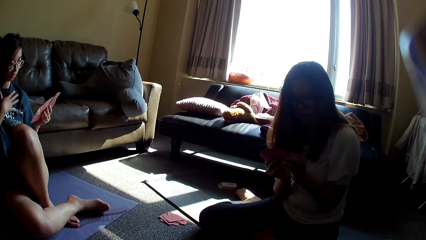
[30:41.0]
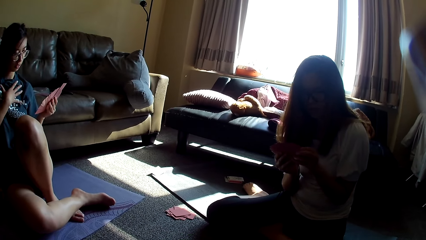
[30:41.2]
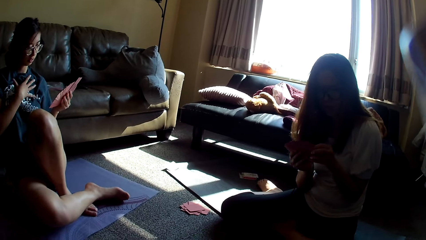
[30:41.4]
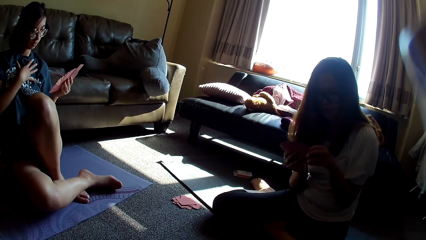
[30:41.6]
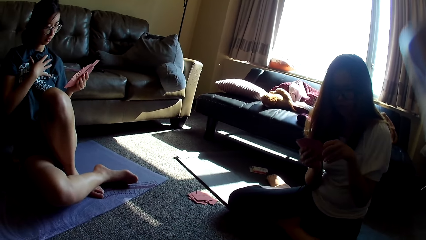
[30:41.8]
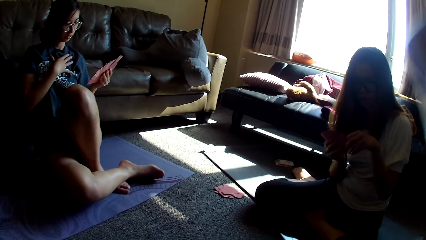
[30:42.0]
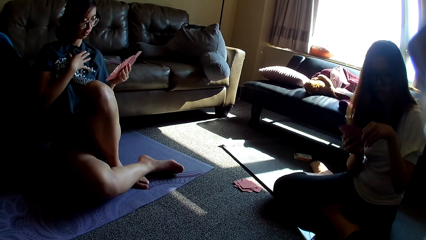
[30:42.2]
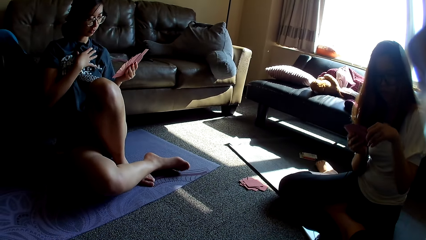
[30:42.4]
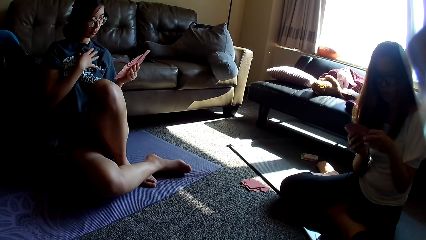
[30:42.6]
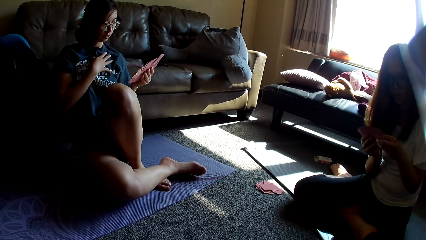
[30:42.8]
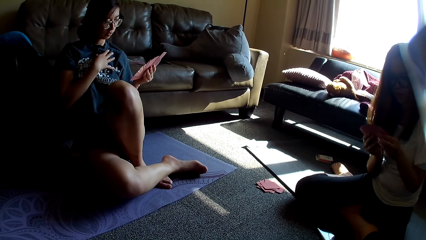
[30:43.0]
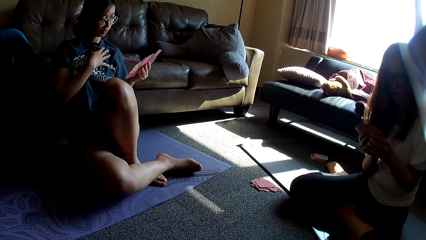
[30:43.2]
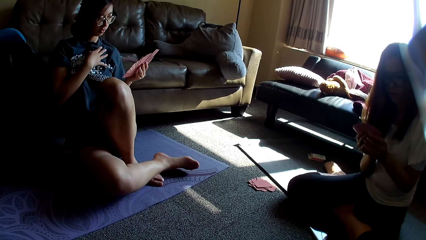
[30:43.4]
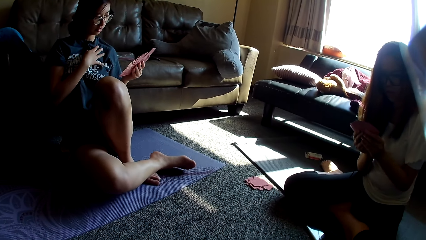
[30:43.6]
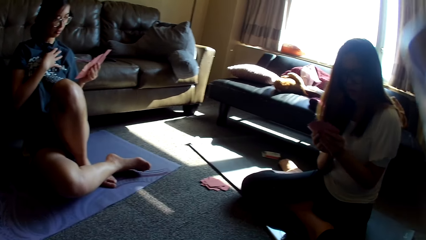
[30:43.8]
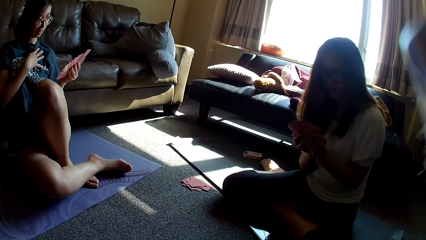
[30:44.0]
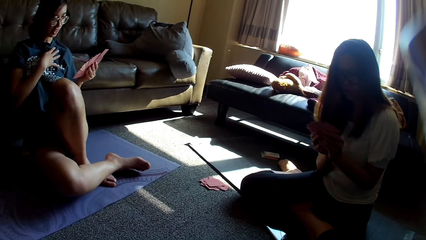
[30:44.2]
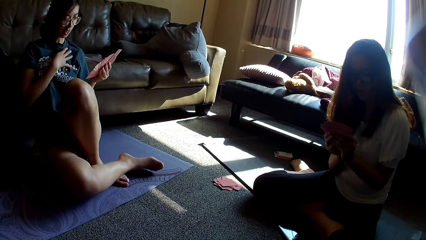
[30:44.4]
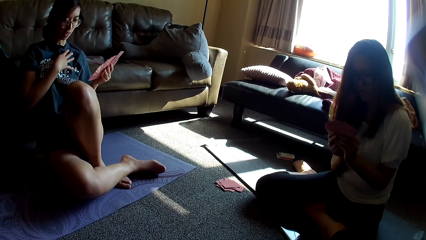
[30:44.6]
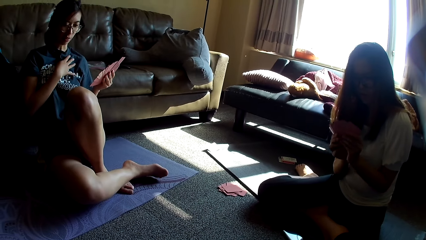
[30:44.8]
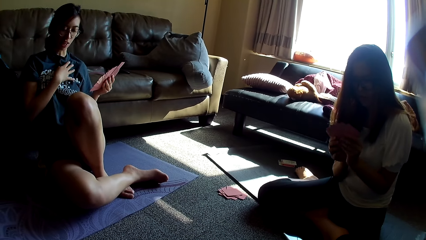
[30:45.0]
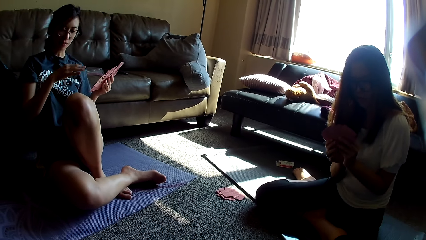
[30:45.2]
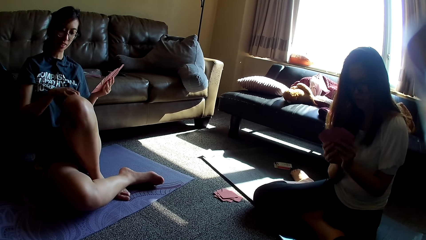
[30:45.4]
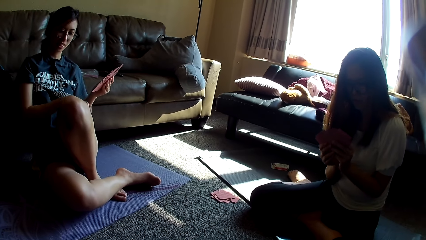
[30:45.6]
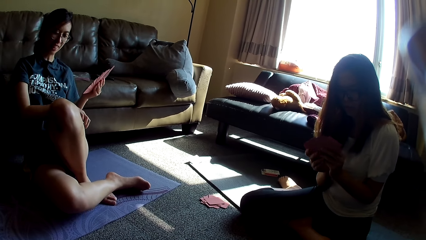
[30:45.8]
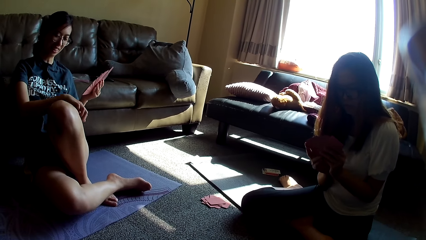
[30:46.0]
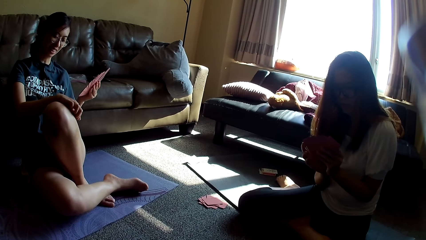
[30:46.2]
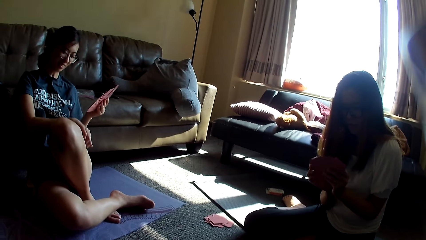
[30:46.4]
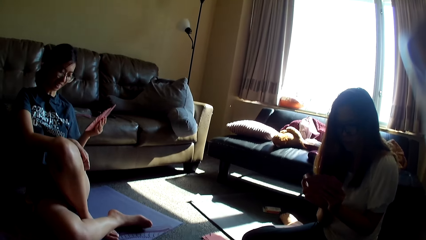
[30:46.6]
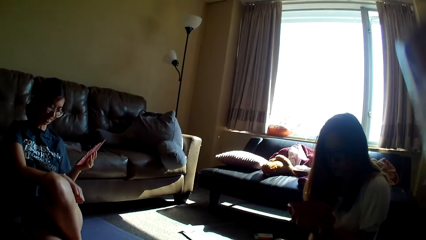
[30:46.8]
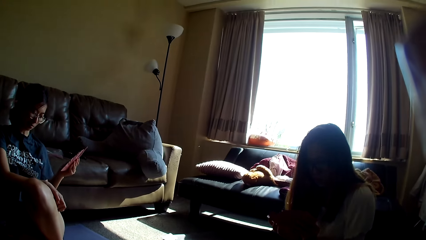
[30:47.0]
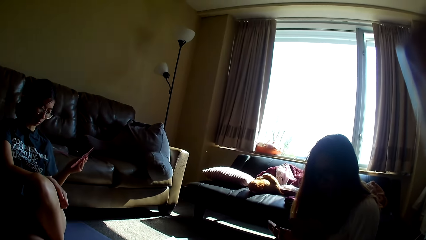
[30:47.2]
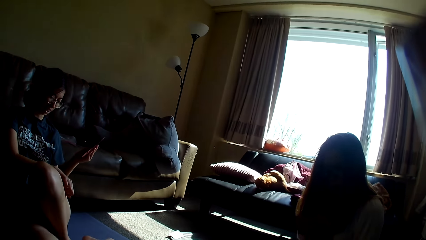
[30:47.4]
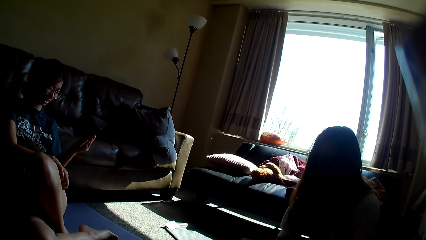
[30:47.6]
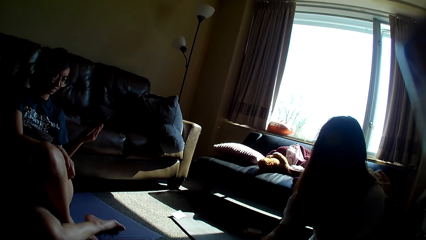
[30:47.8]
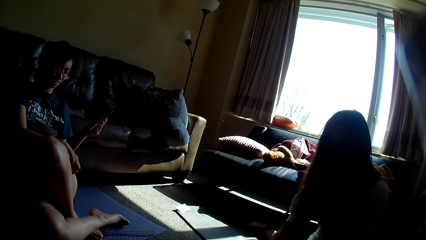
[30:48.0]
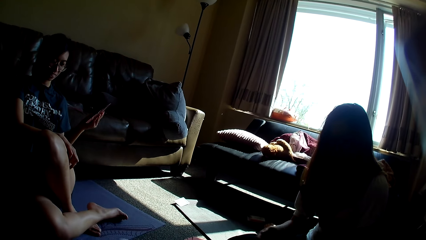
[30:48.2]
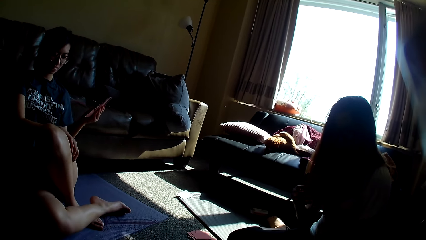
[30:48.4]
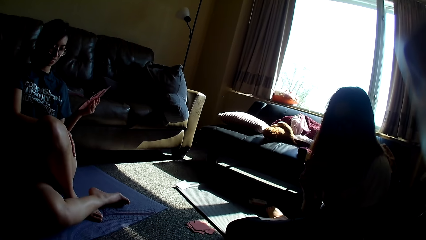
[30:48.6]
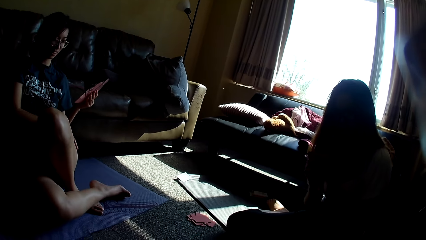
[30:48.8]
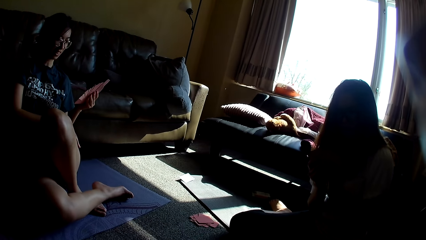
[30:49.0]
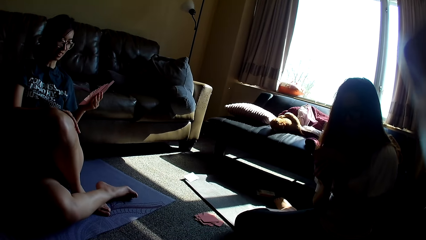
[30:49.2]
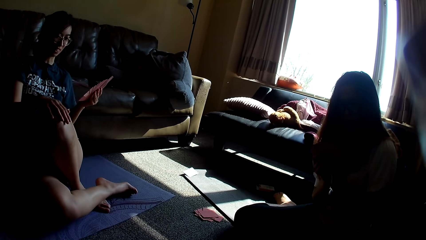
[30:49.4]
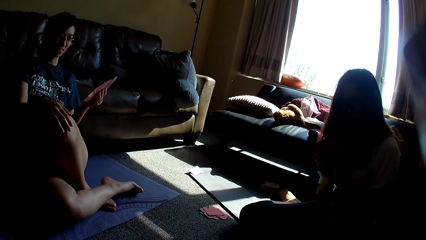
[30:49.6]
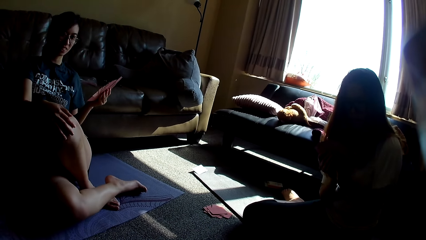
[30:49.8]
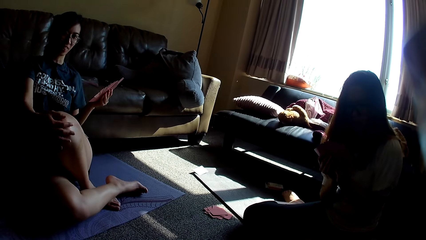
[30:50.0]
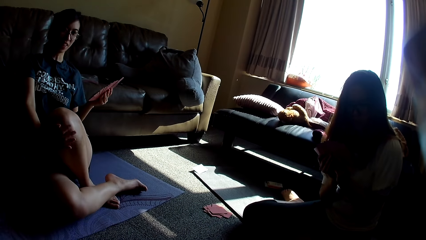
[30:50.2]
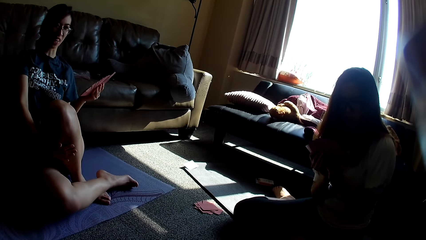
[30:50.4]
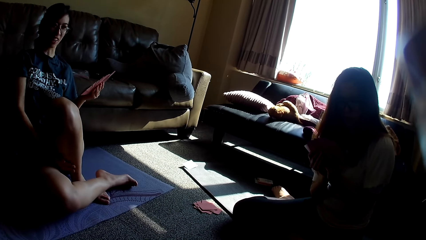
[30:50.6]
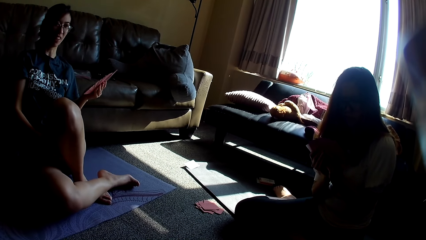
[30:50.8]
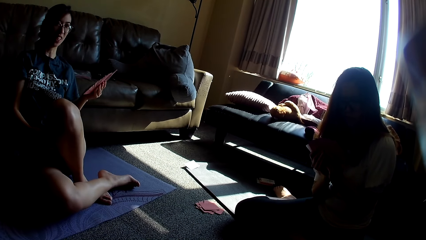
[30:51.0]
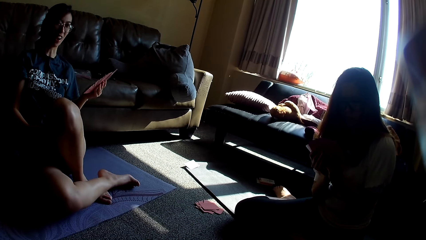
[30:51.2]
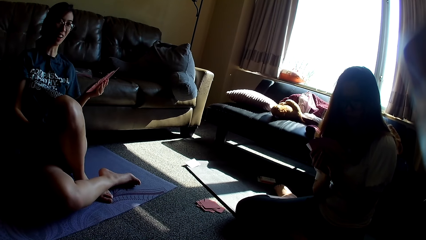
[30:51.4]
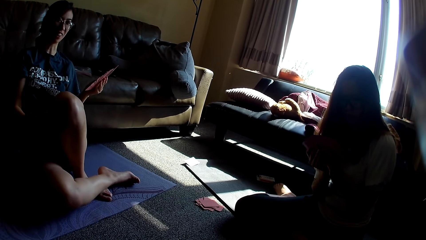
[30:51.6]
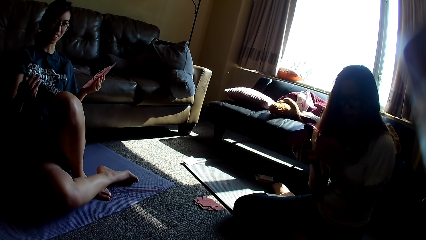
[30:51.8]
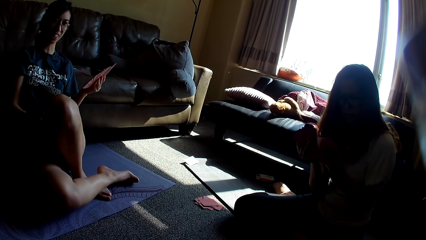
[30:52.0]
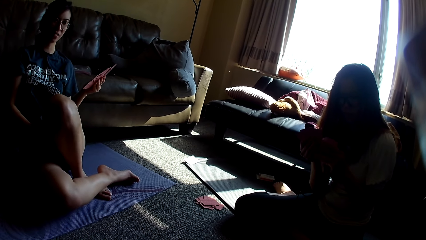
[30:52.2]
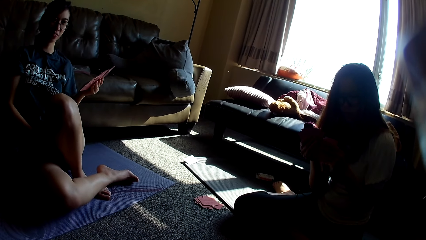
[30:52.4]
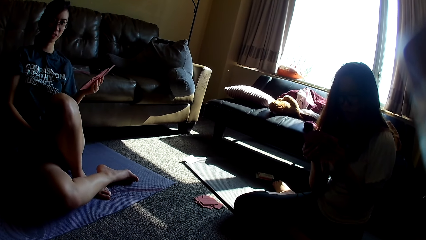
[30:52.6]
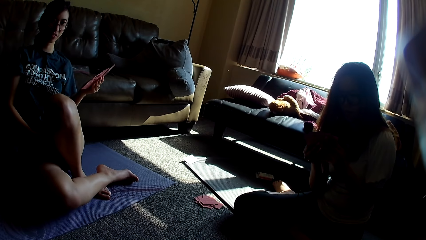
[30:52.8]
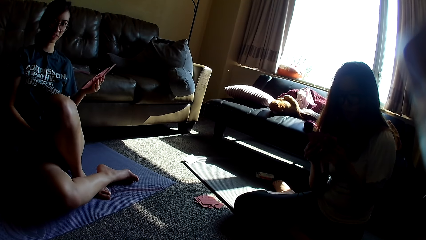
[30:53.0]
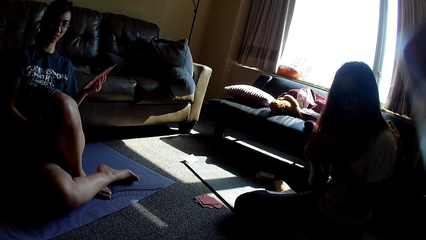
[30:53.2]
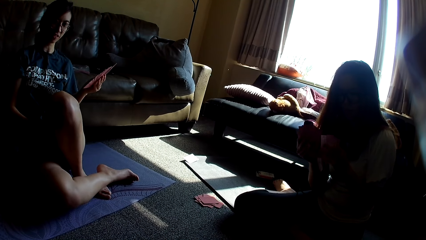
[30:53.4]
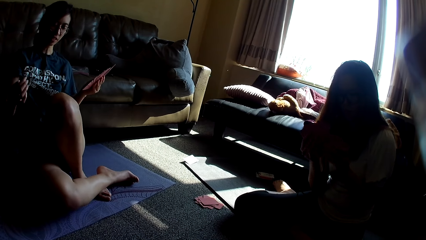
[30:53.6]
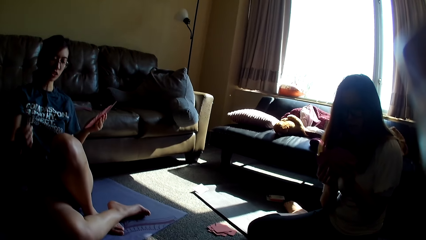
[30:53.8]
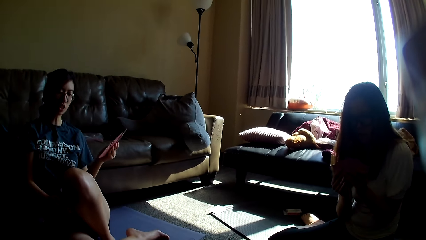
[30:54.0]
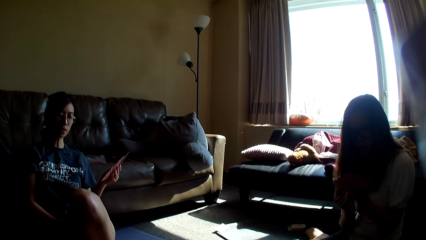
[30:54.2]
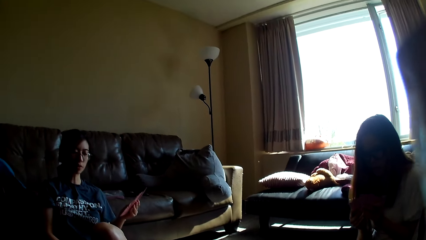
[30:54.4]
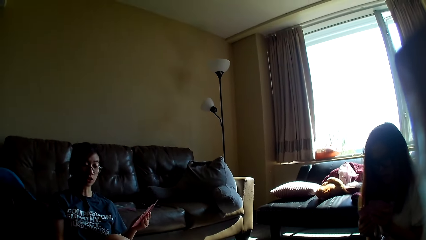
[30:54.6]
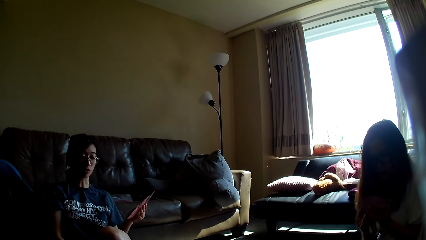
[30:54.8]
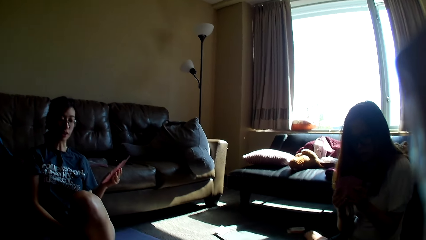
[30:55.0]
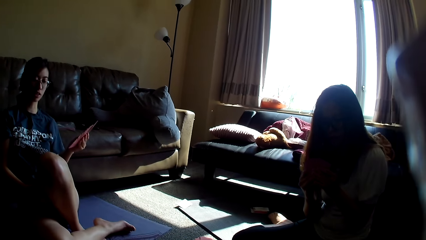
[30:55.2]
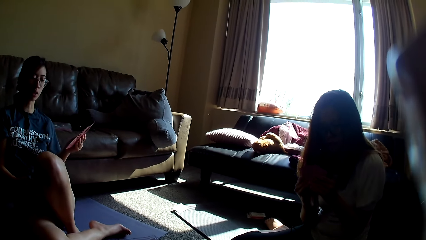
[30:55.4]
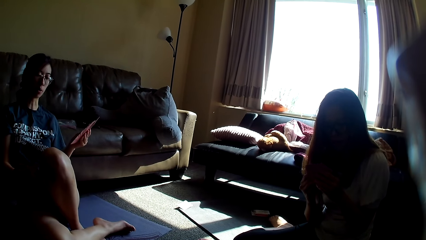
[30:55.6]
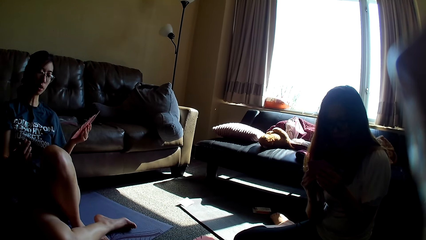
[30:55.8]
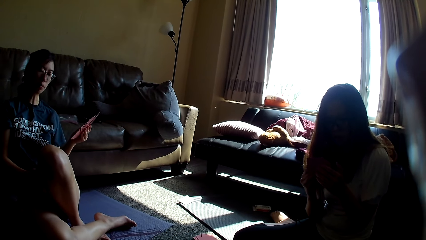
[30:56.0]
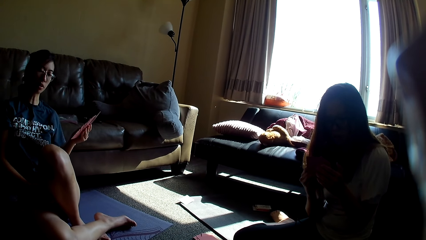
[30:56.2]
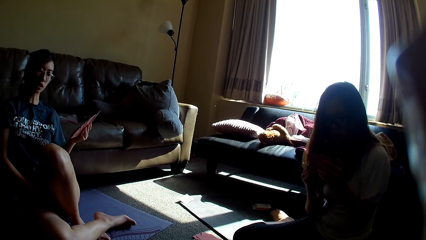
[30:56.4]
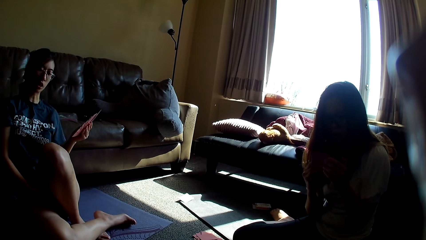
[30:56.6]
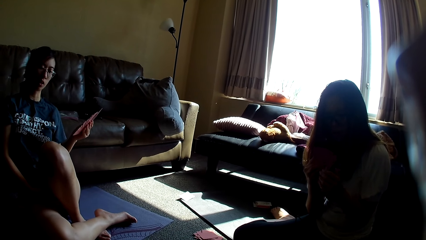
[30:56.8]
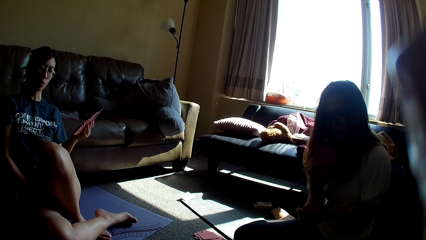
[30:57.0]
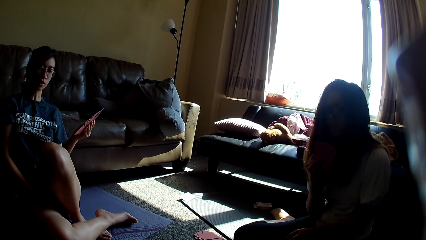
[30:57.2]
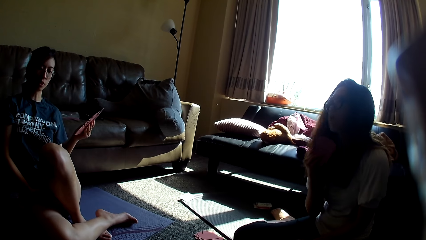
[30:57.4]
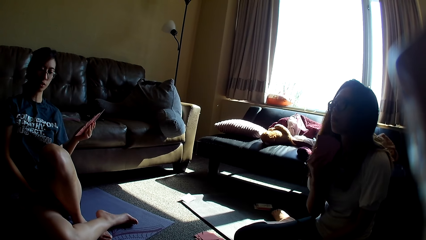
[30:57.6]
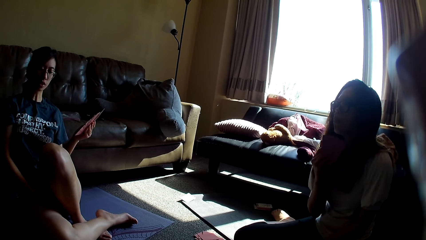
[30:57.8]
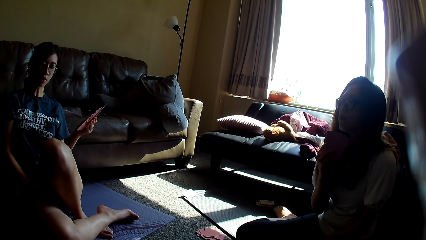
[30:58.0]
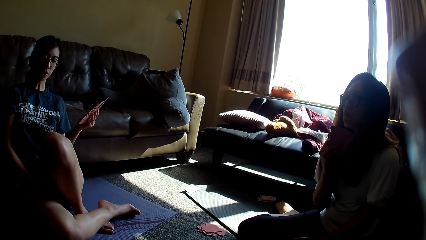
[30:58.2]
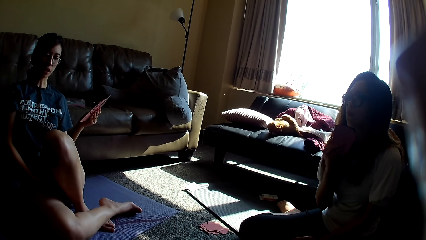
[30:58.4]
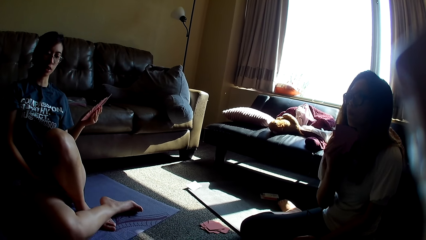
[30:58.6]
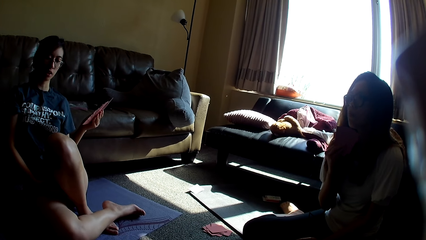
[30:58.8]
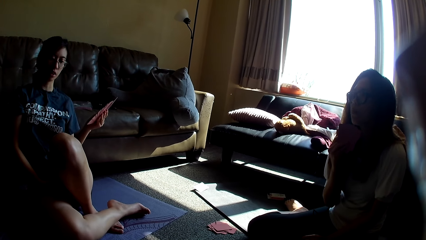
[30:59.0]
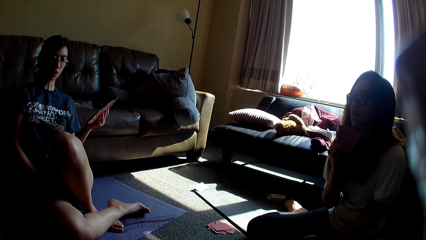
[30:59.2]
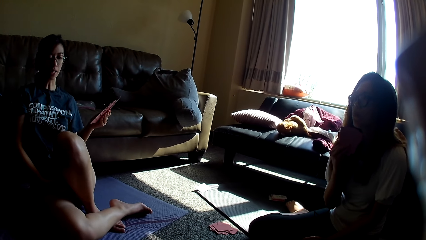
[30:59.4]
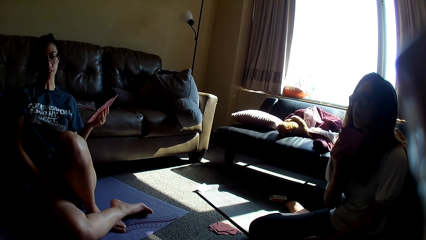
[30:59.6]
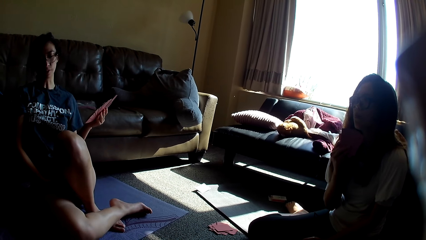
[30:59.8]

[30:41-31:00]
A lady scratches her leg. Another lady picks a card, drops the card game and holds cards. The first lady rubs her leg. The other lady spreads the cards. The first lady lifts a hand. The first lady lifts a hand again. The first lady moves a hand up and arranges the cards. The camera wearer looks around. The first lady lifts a hand. The other lady removes her hand from the cards.
